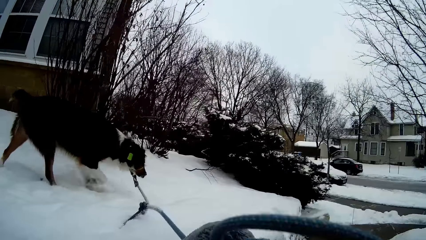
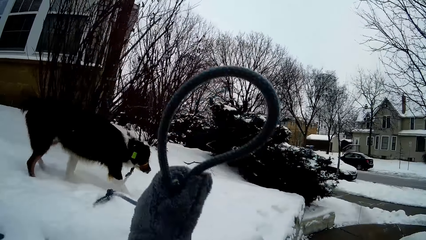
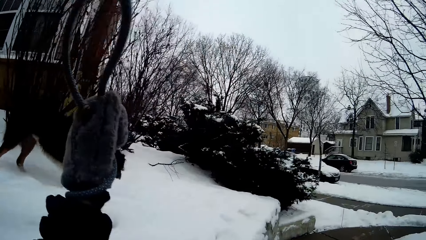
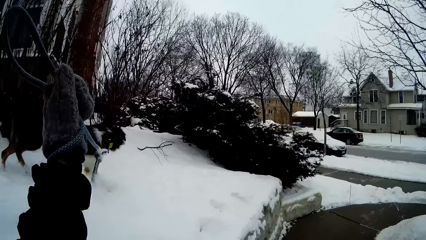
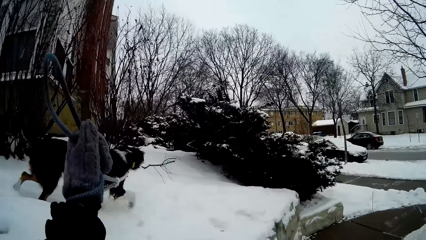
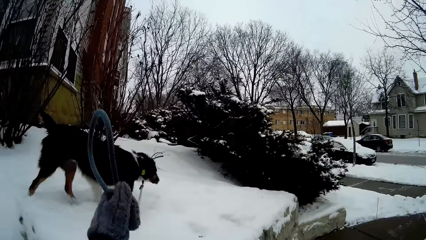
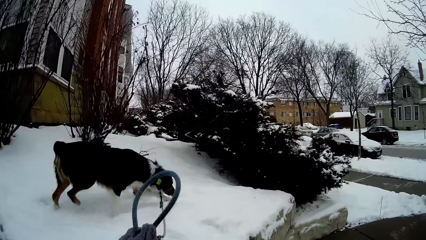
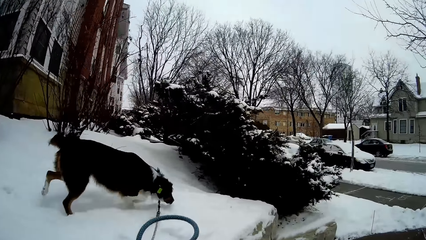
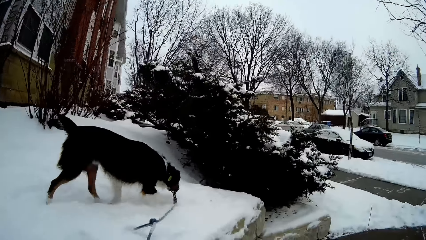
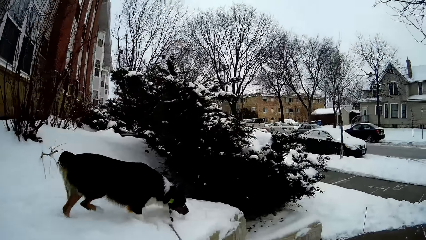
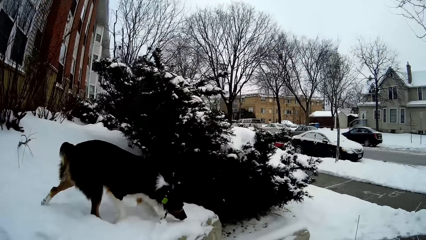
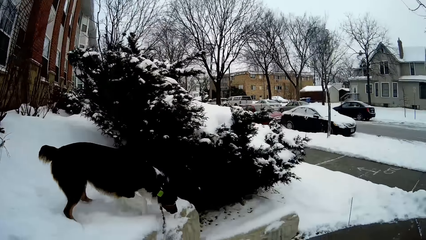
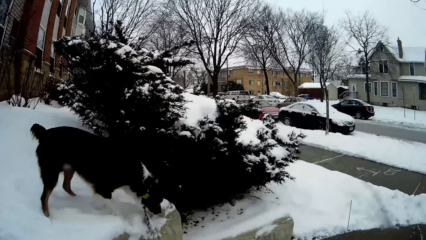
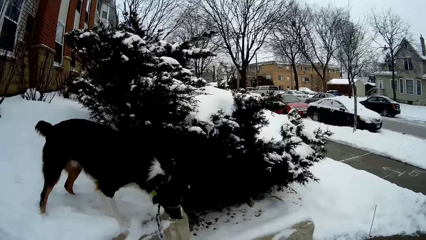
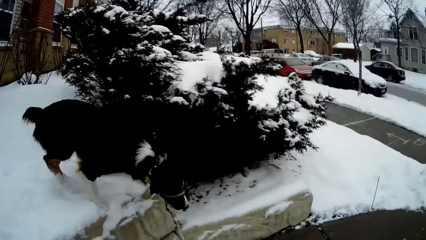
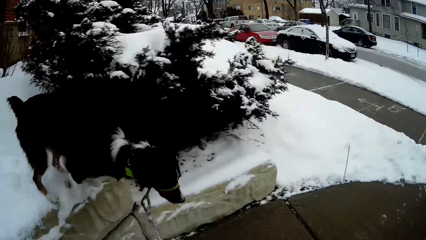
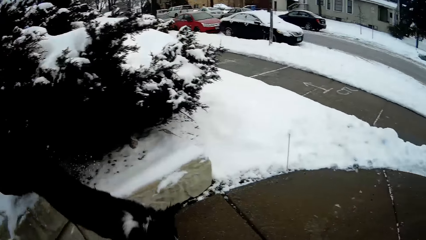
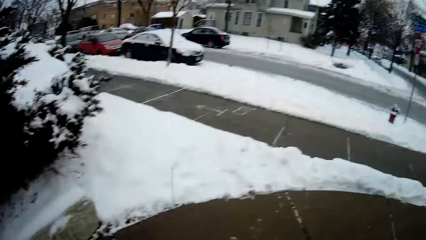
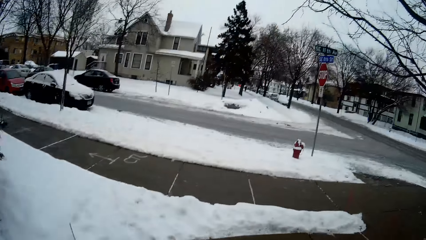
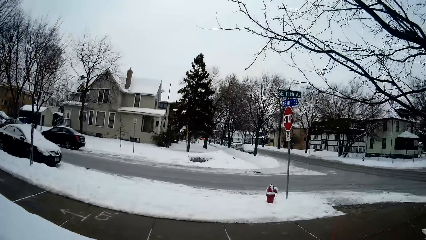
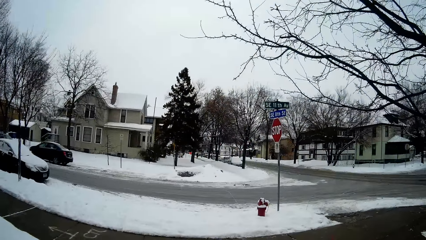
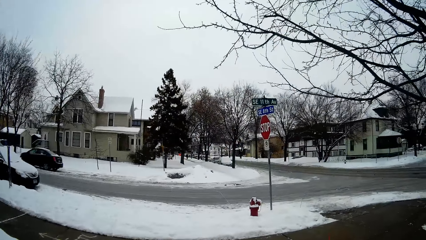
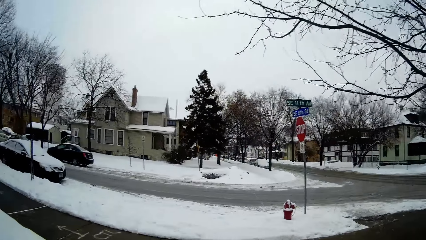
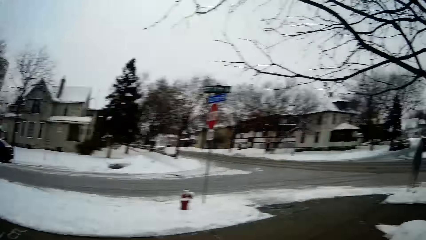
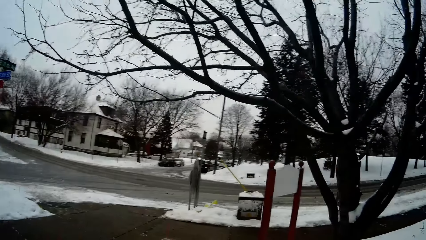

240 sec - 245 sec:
The camera wearer holds the rope. They look at the traffic signs.

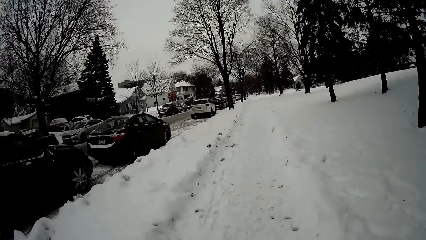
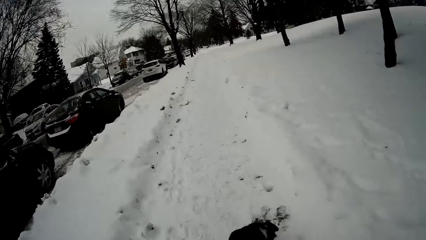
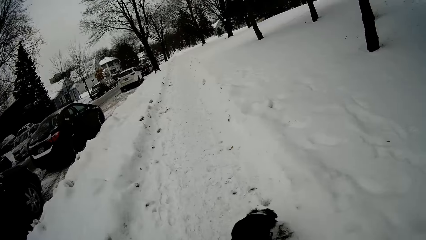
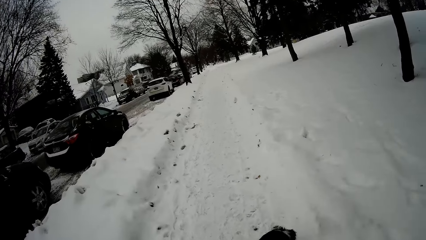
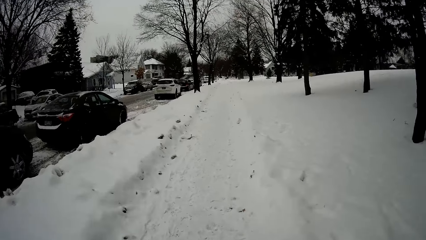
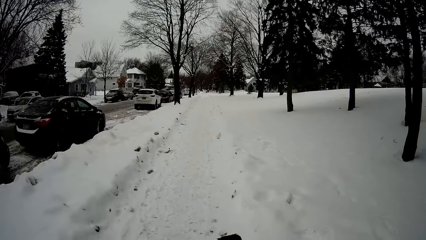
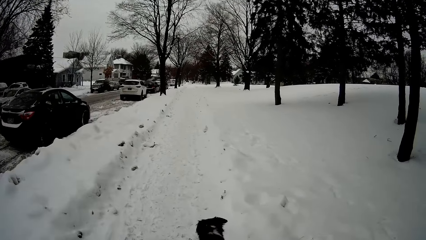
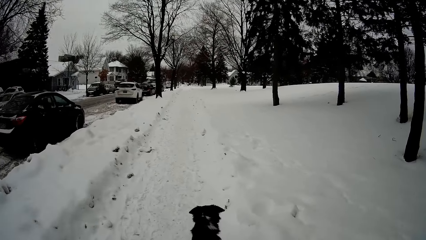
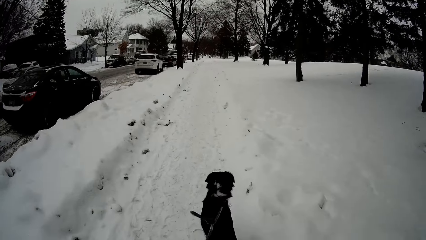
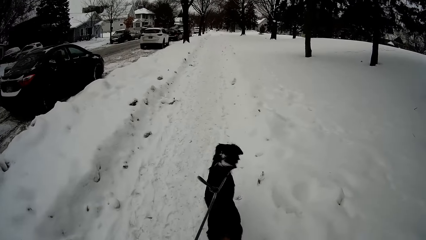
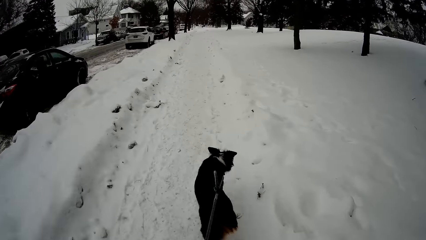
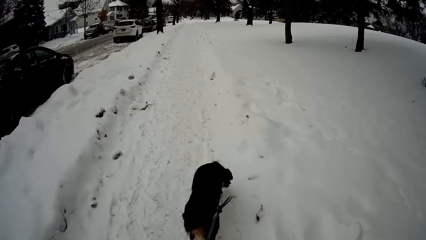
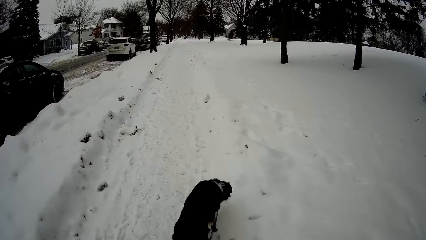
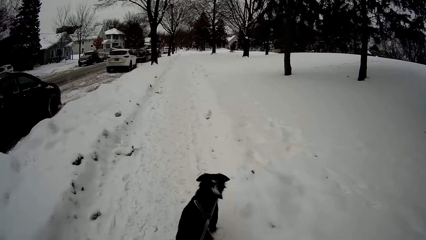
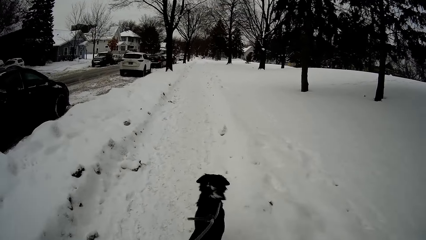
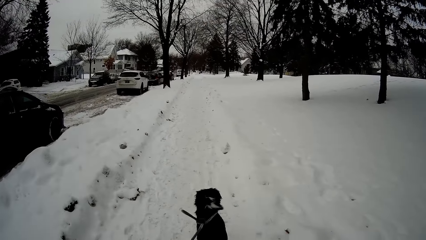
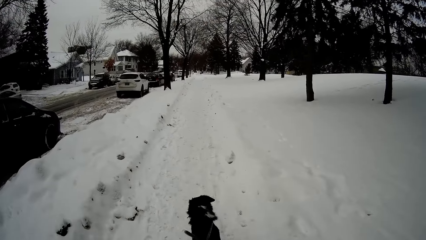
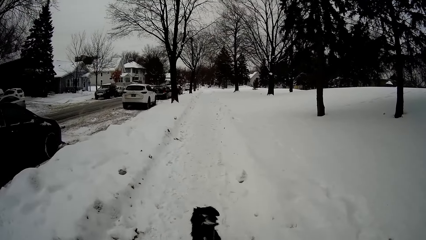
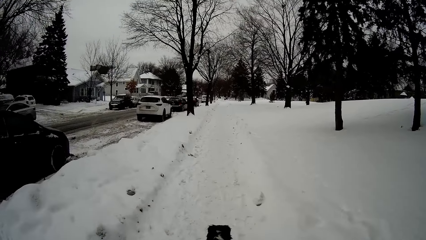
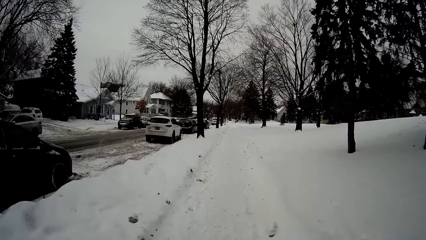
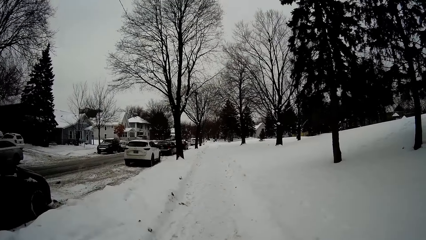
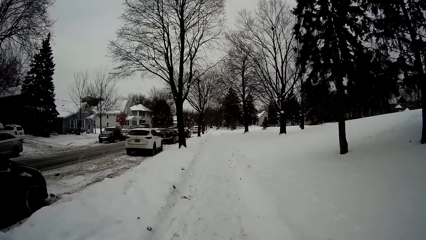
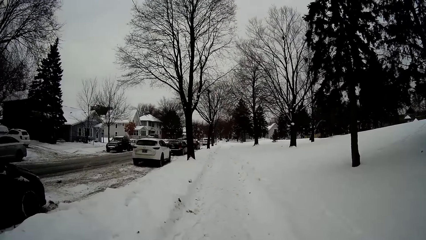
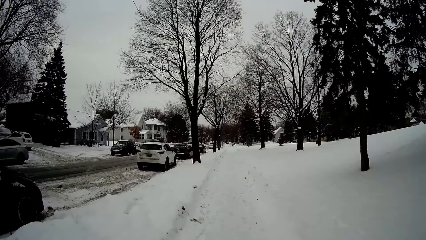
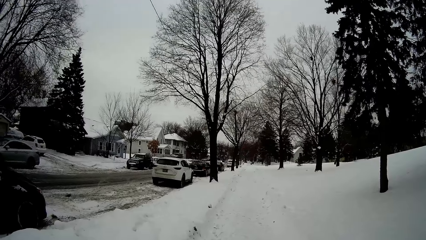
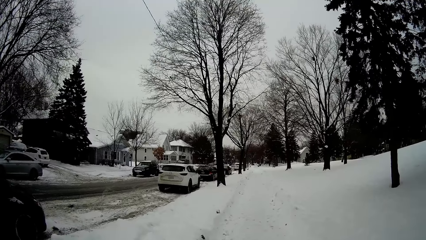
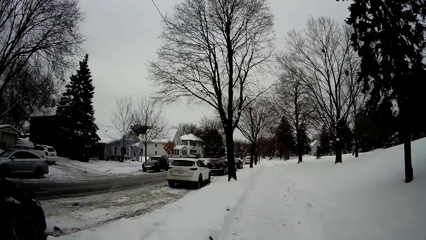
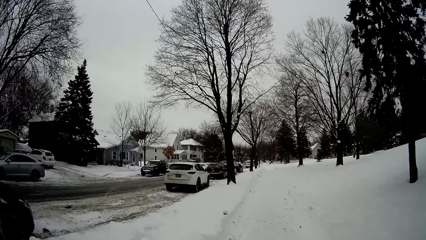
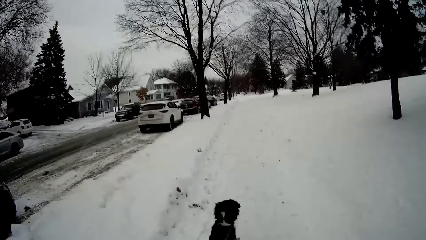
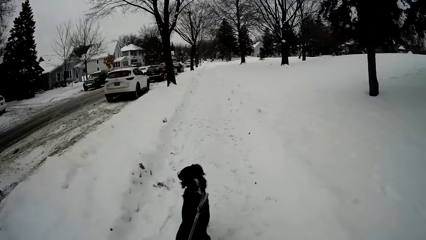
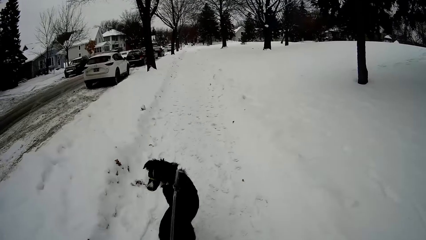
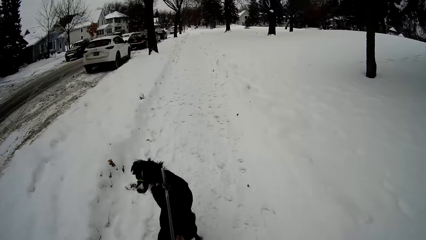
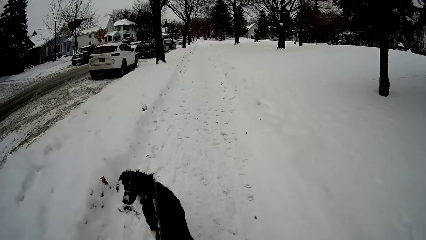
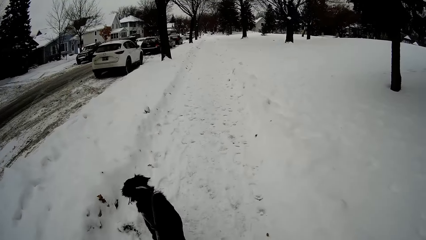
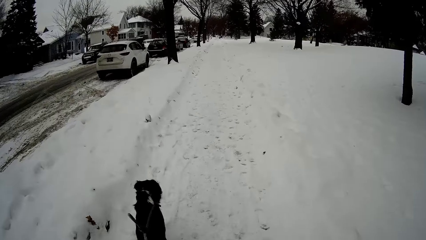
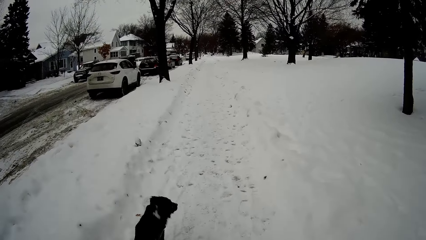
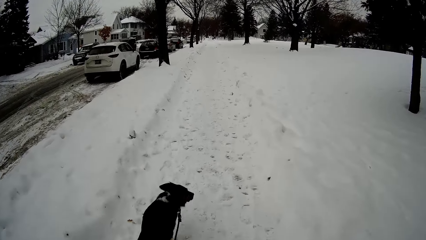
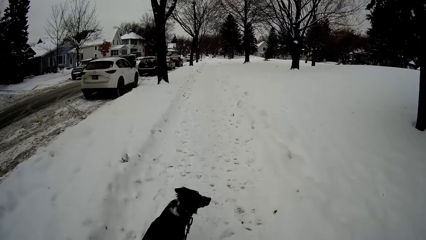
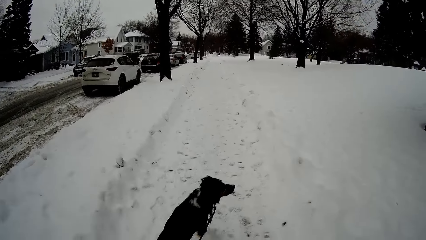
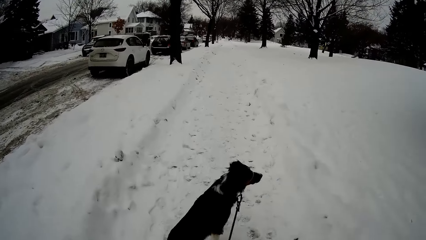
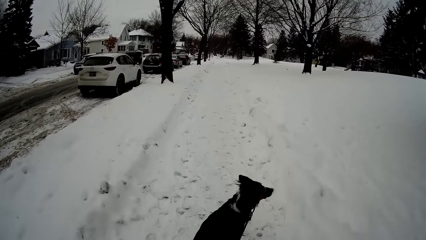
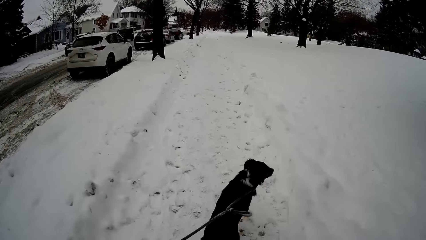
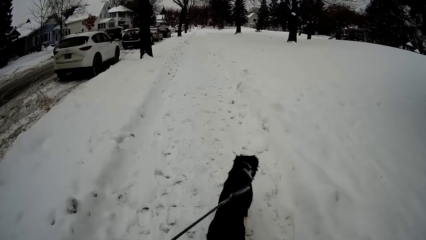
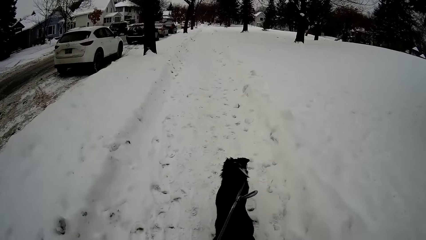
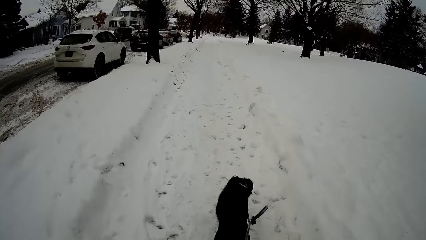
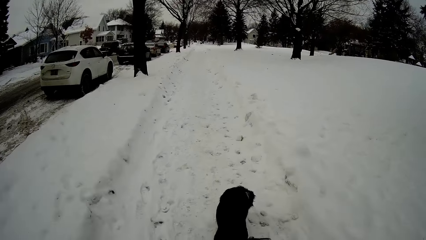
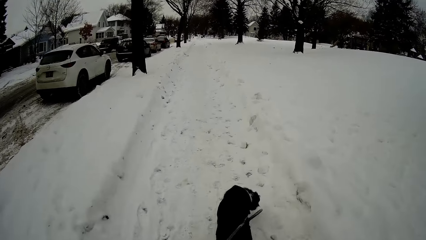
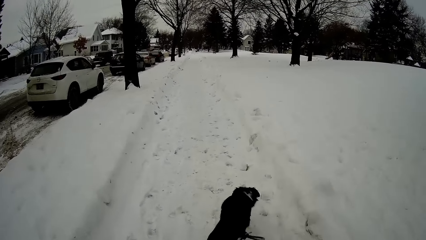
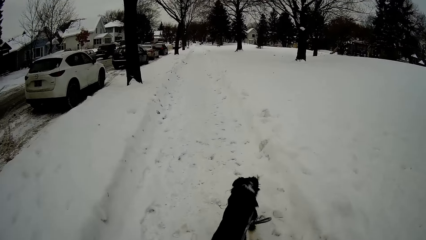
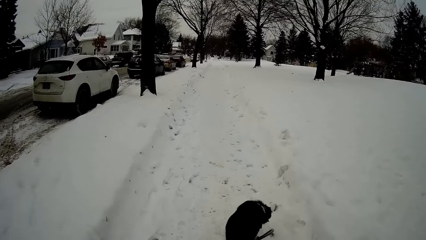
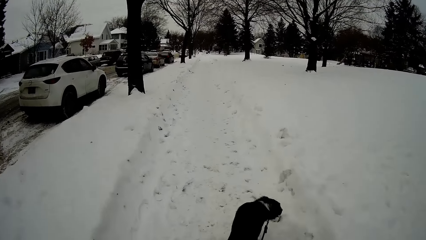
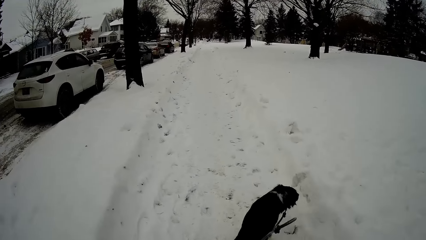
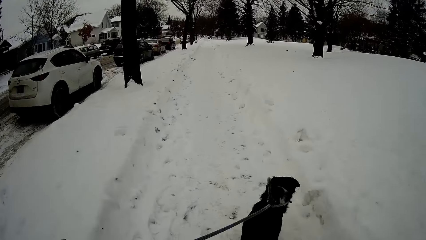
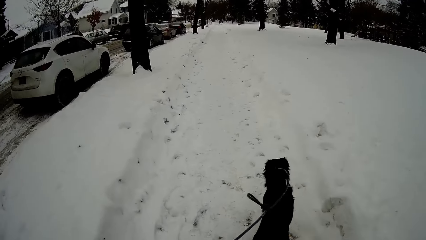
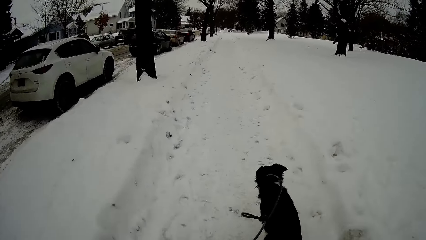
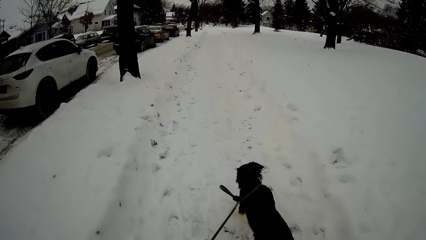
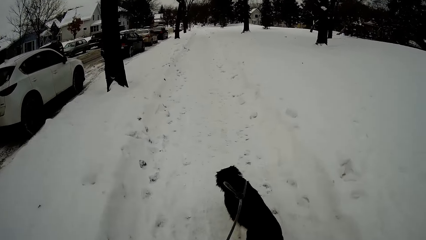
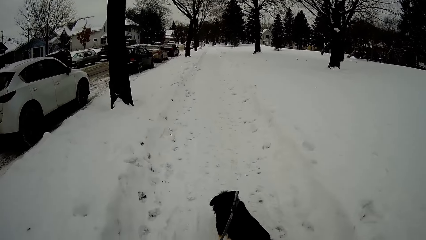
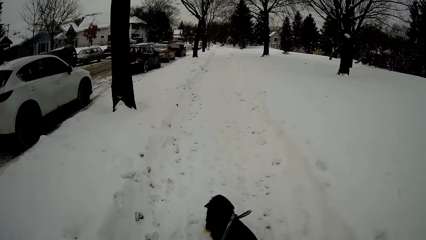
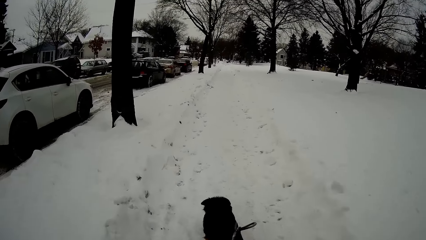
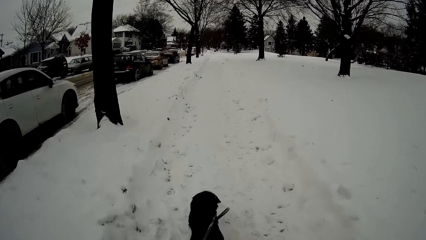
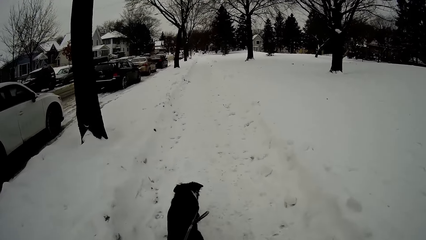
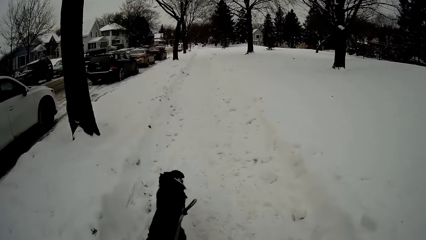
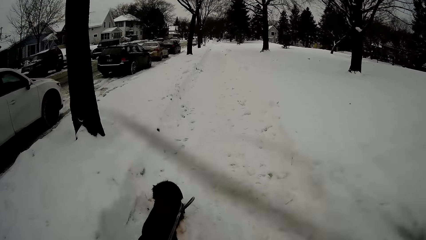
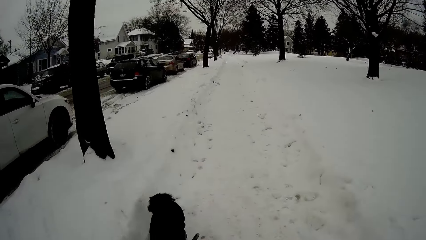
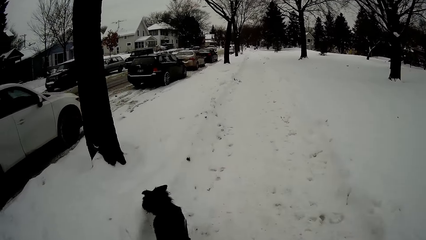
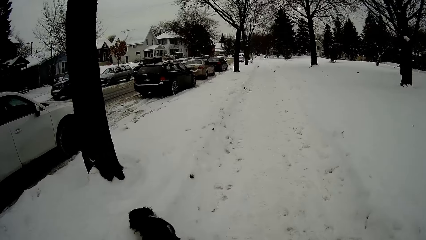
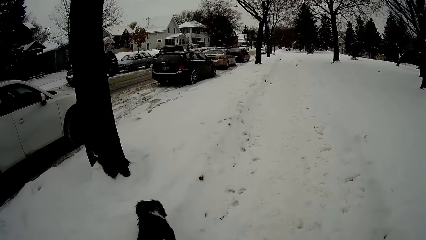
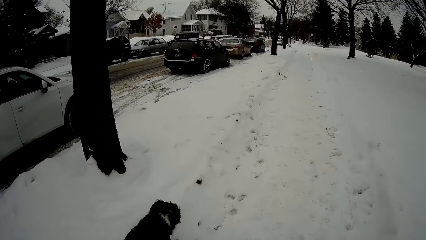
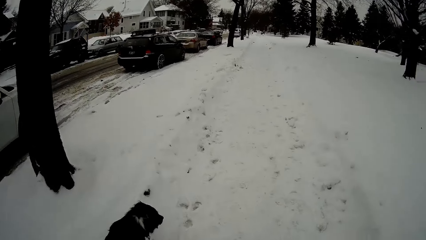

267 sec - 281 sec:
The camera wearer looks at the ice. They look at the dog.
